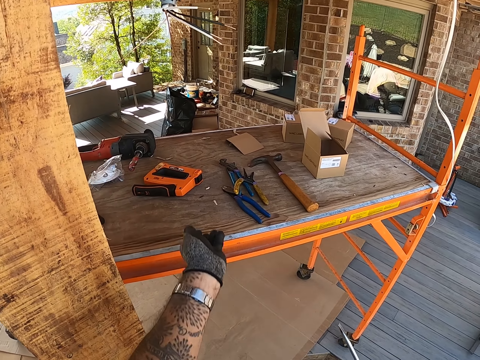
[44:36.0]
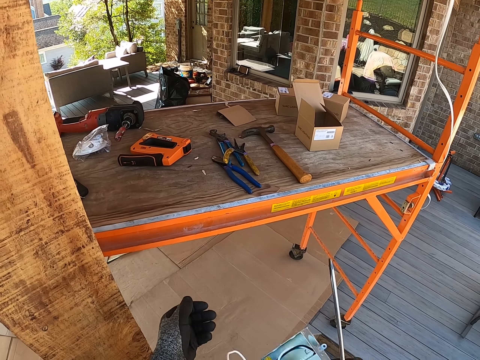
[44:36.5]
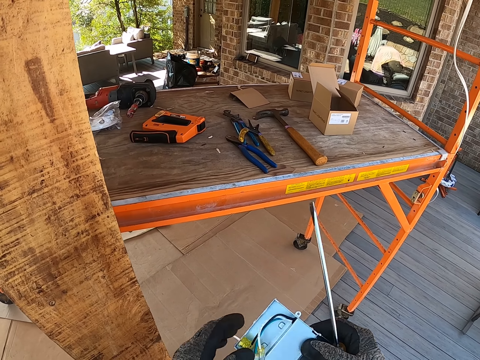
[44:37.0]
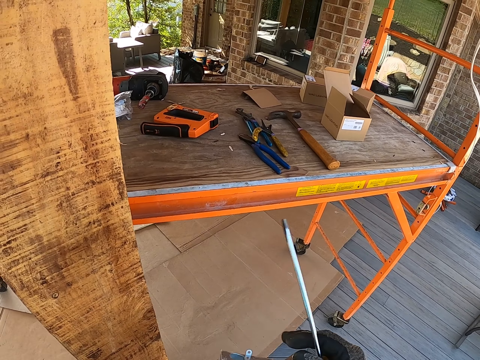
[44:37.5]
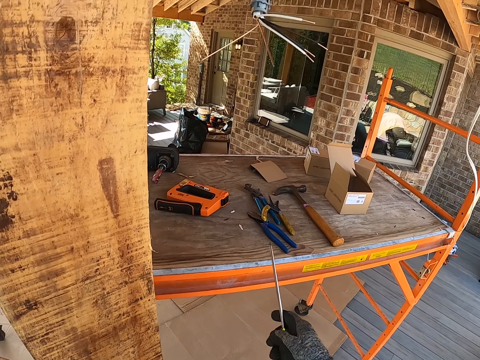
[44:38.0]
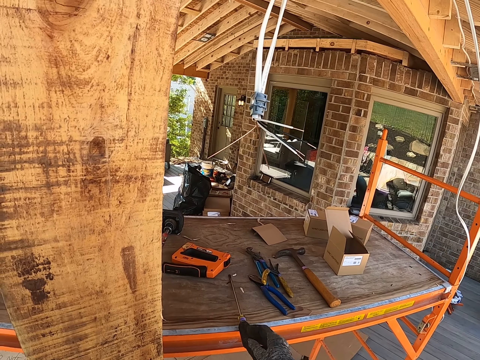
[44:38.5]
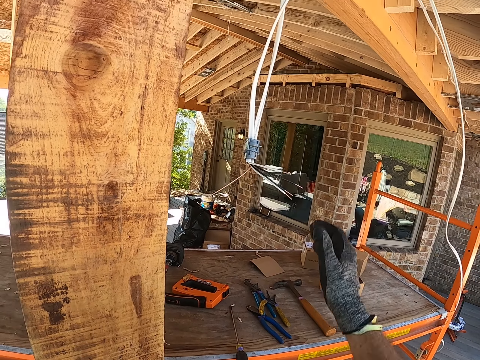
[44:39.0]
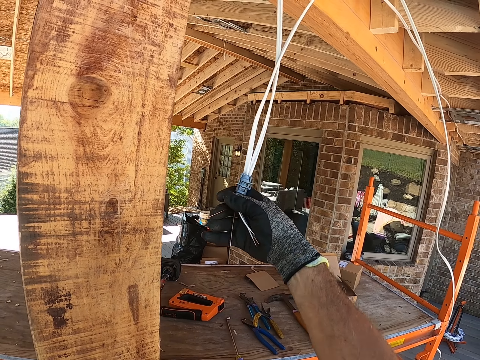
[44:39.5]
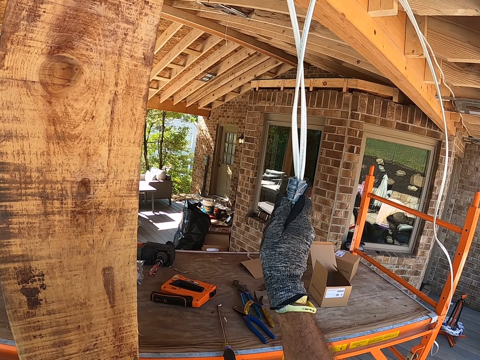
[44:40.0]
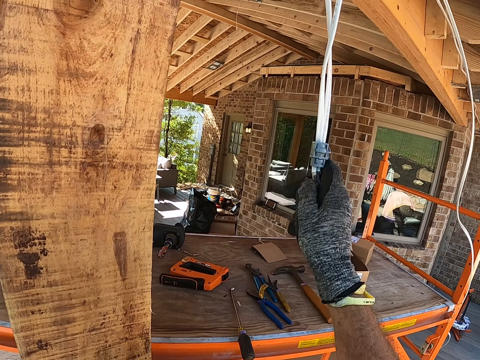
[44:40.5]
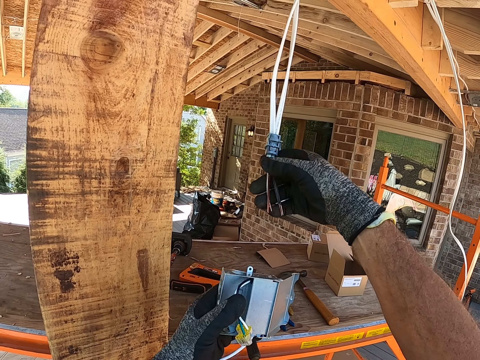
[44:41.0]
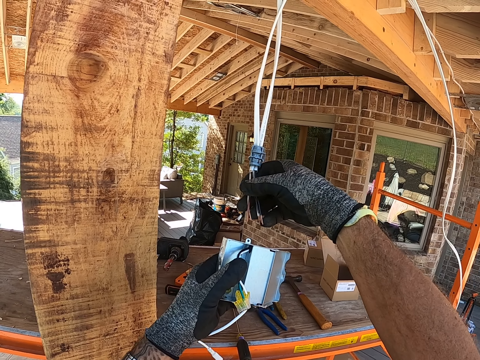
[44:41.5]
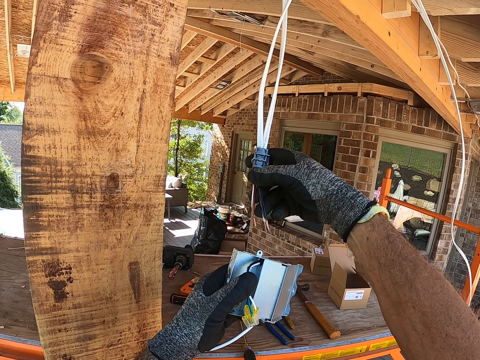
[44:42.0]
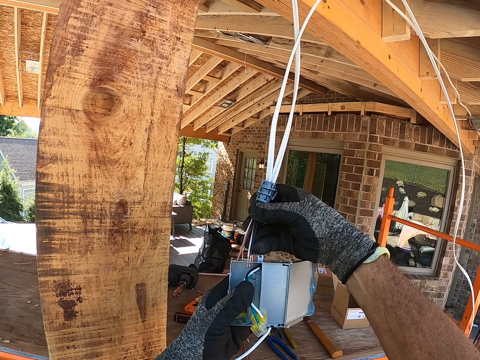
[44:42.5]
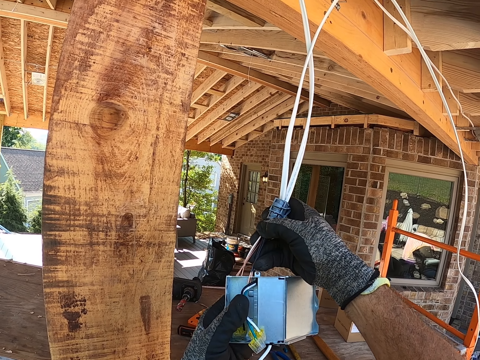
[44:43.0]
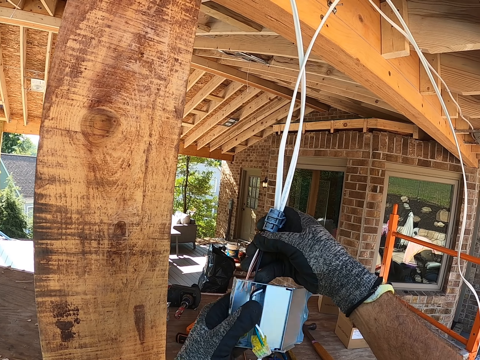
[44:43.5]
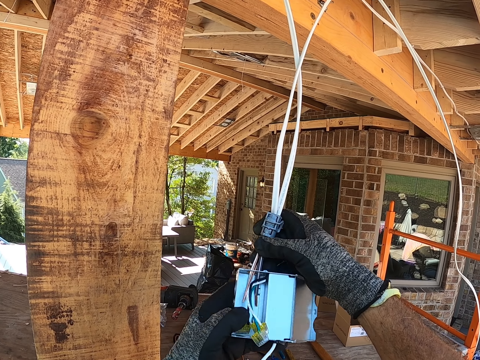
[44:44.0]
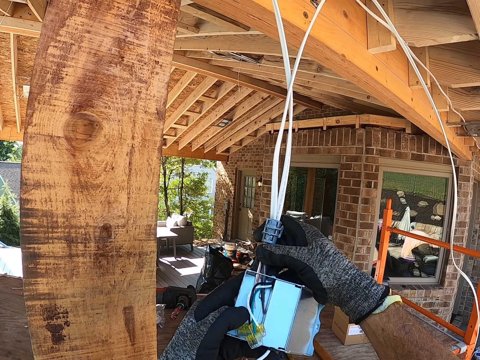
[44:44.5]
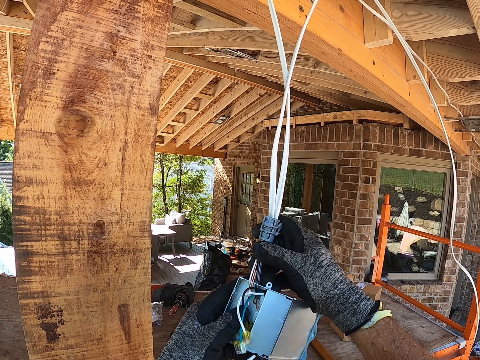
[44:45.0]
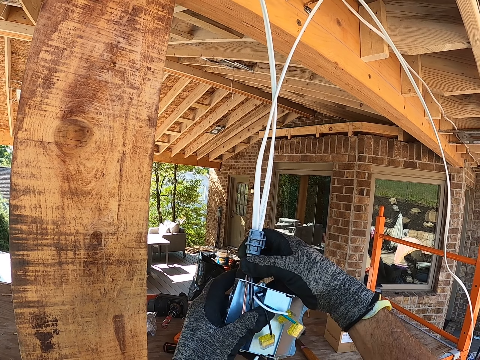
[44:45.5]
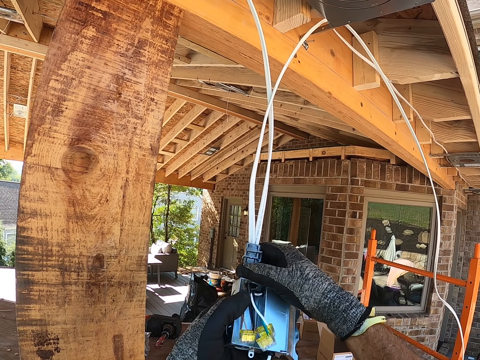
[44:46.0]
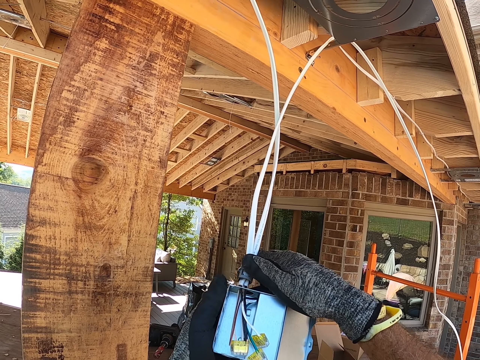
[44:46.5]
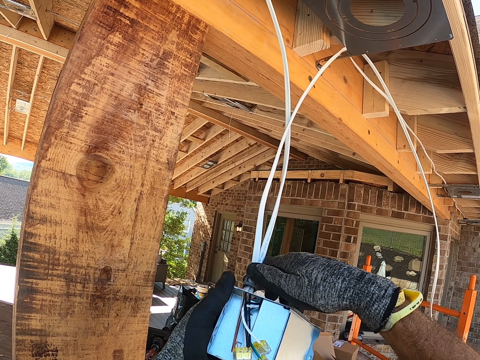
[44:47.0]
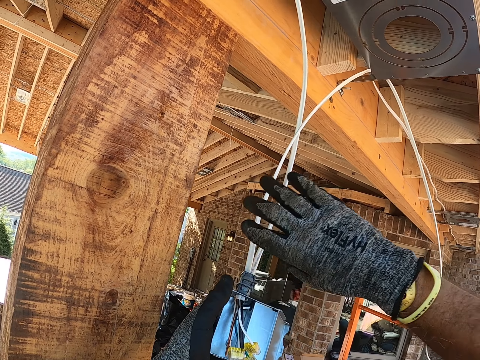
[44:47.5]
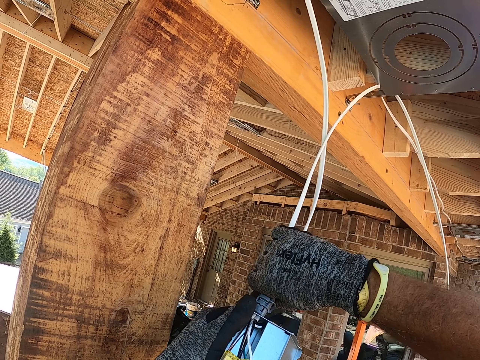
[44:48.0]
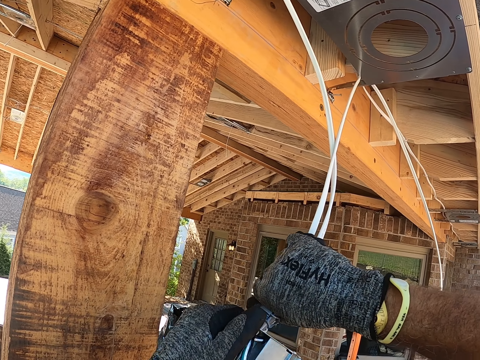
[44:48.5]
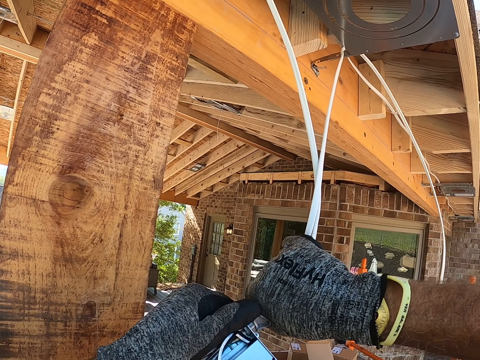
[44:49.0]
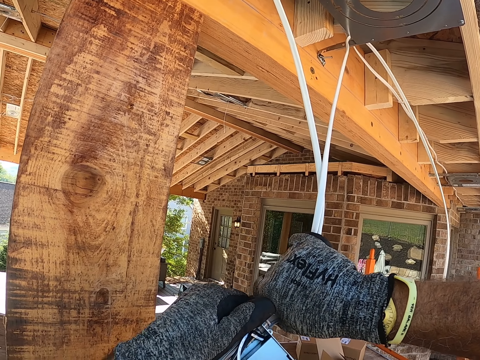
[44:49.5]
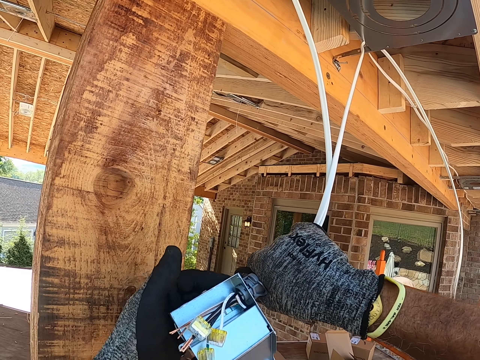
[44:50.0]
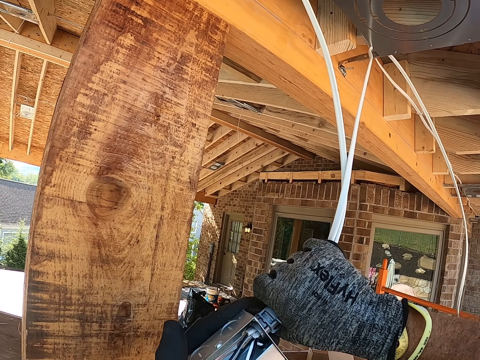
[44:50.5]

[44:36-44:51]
The camera wearer places something on the left hand. They throw something on the table. They place the screwdriver on the table. They put cable wires in the small steel box.

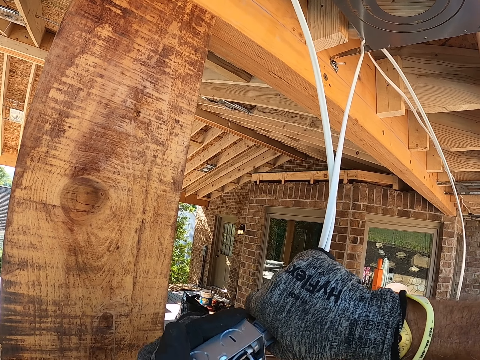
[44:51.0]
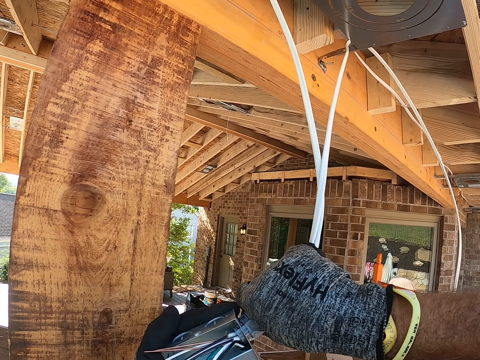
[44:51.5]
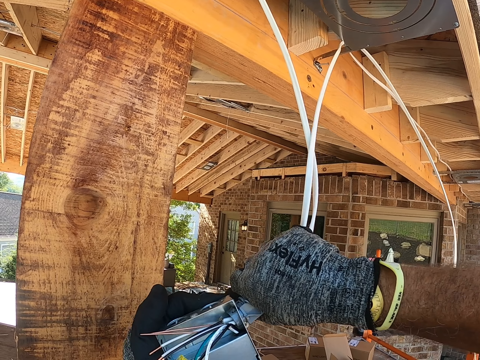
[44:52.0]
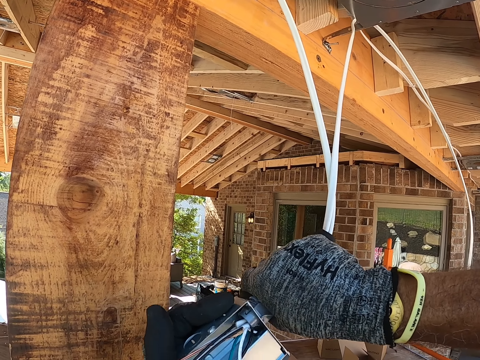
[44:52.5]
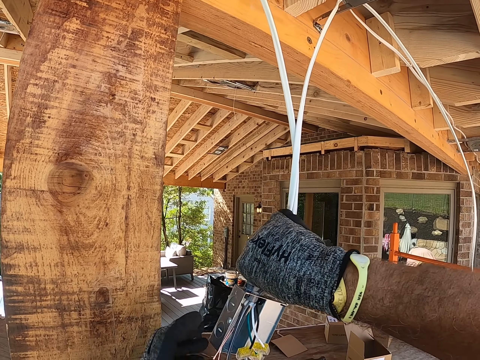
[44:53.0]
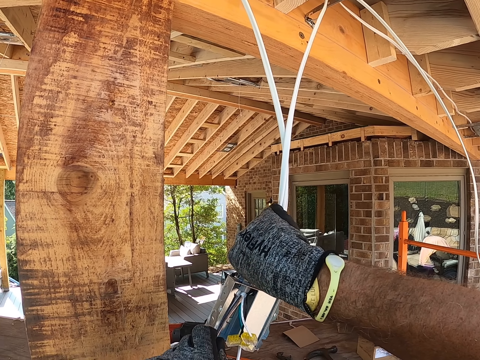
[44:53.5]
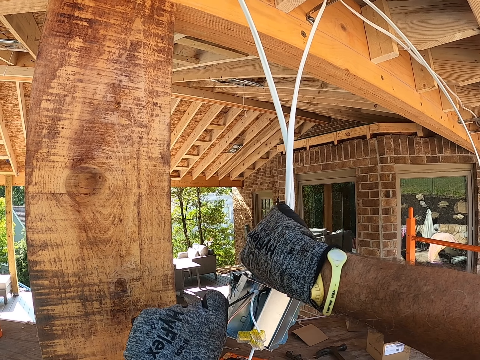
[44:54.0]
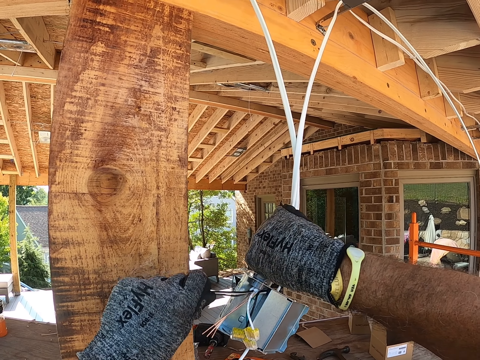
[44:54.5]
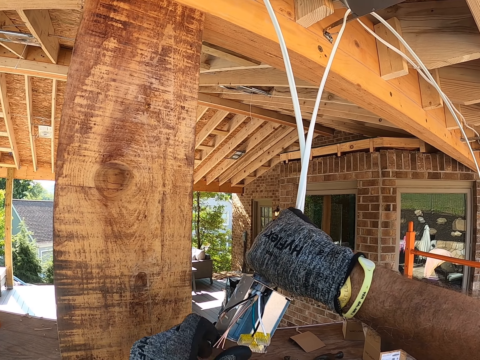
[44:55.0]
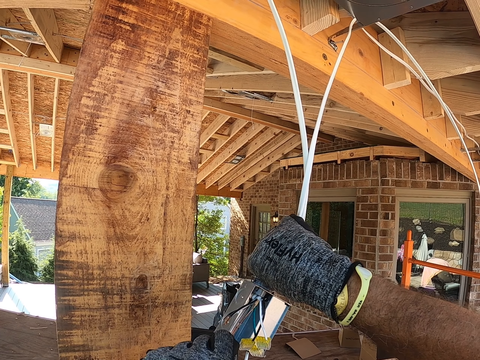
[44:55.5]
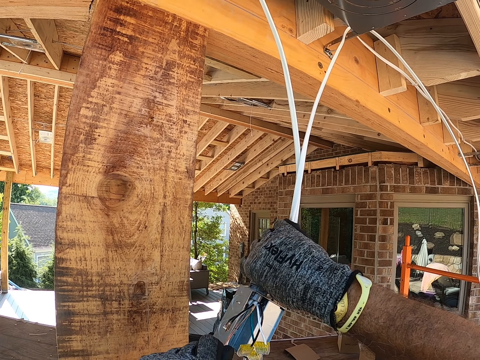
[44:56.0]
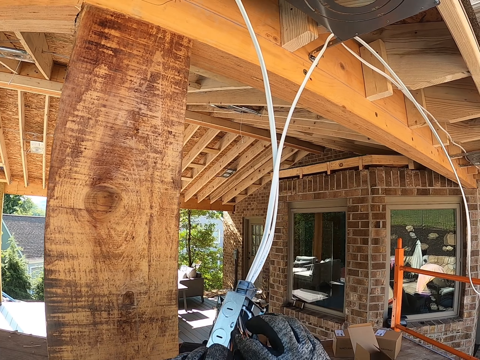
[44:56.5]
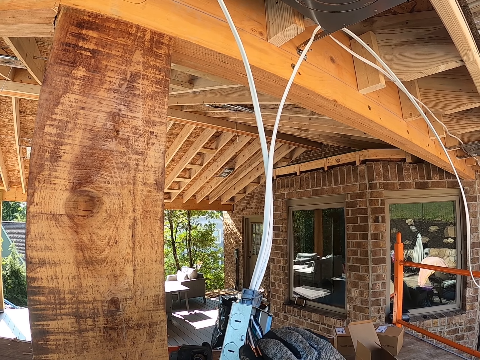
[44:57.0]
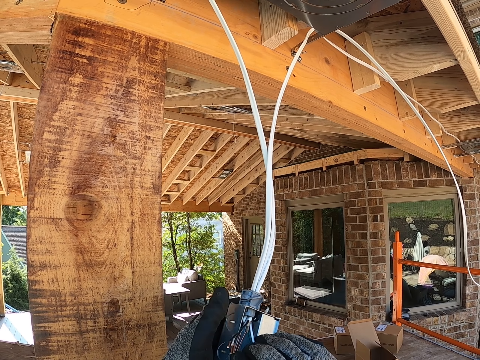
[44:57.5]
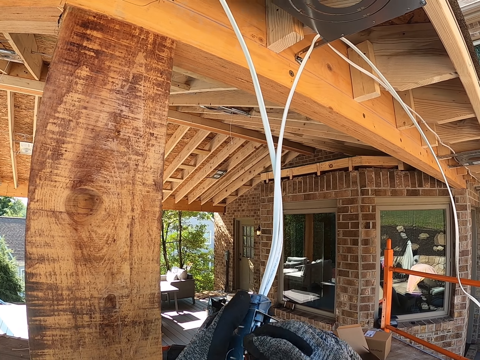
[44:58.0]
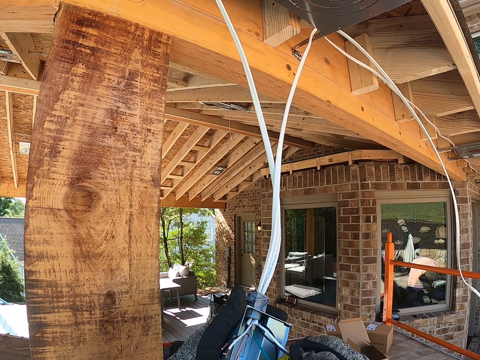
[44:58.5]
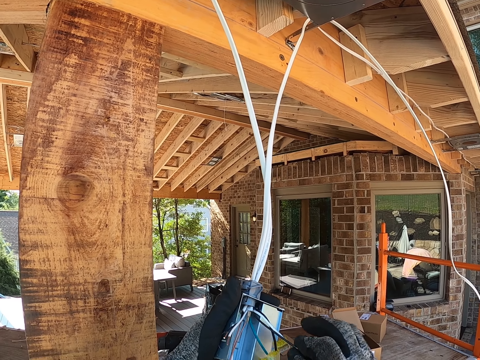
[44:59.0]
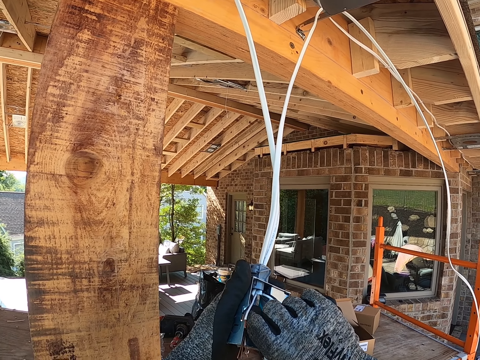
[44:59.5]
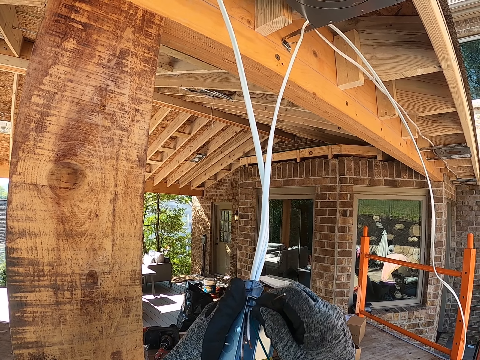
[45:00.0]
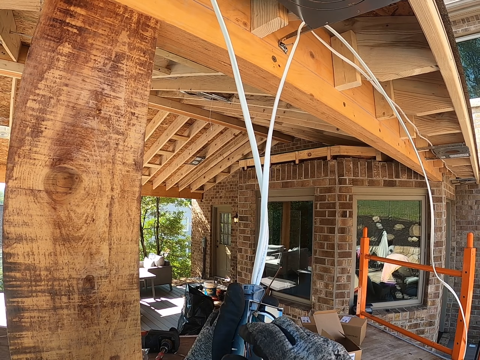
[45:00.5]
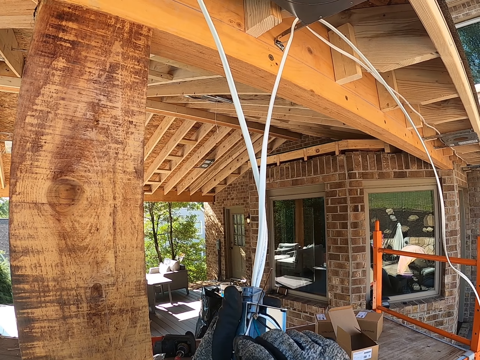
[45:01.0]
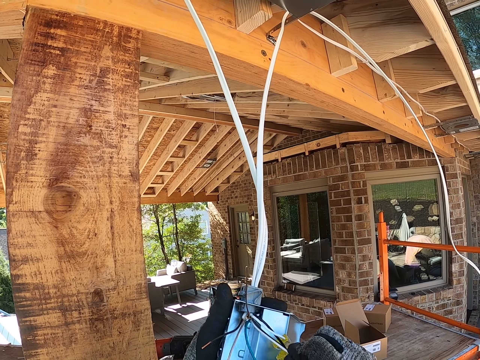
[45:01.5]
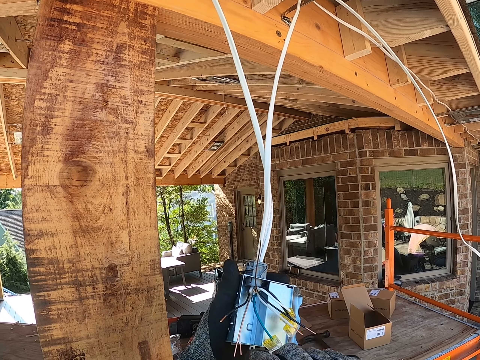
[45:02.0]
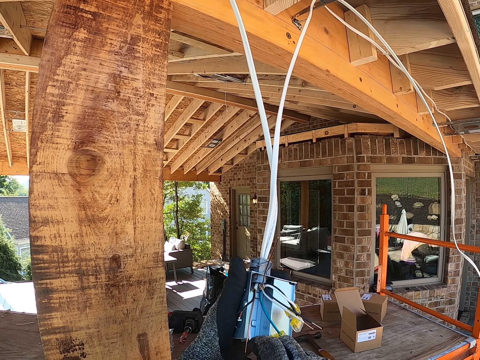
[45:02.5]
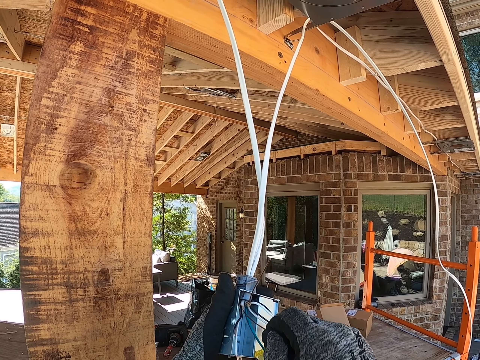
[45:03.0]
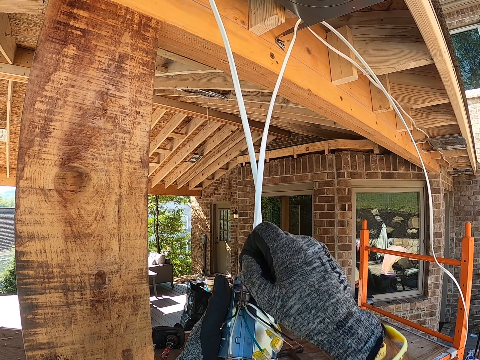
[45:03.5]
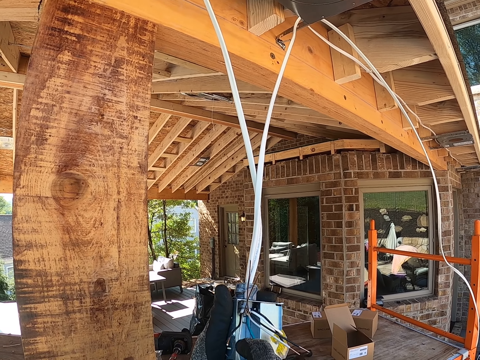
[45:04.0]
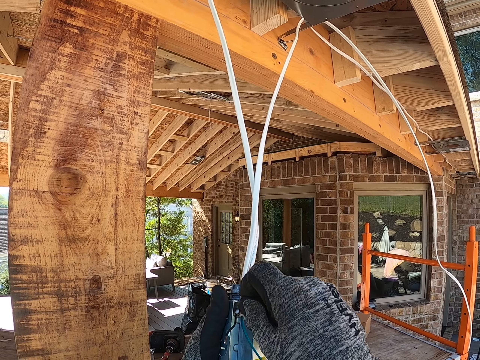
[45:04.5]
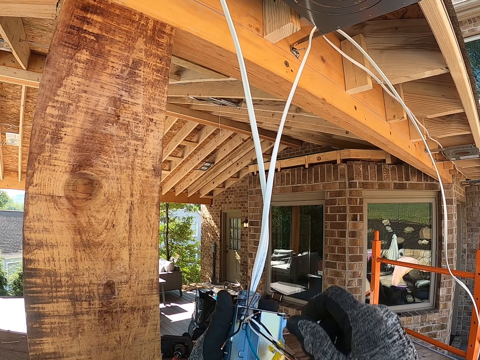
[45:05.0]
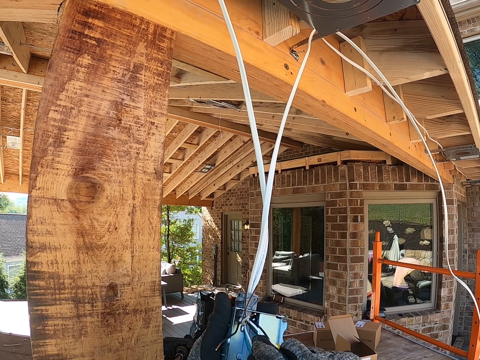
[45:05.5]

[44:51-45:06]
The camera wearer pulls cable wires. They pull up a wire. They pull the cable wire aside. They pull up a wire. They pull up a wire again.
